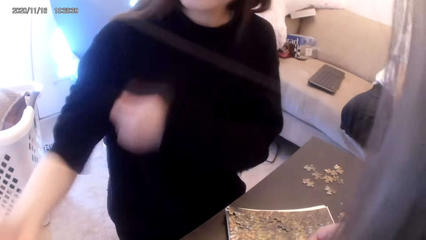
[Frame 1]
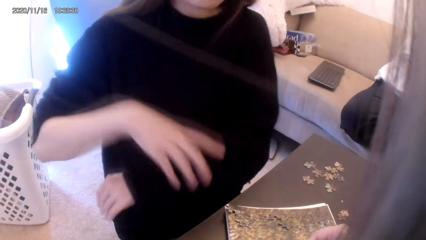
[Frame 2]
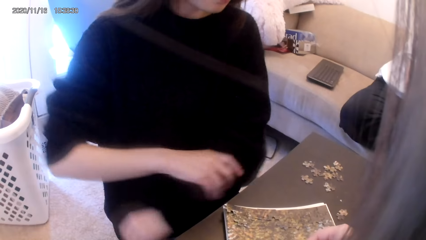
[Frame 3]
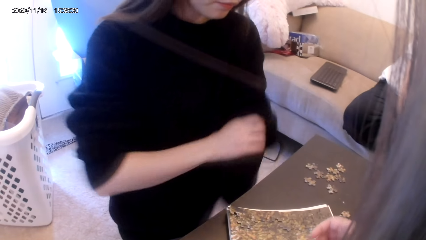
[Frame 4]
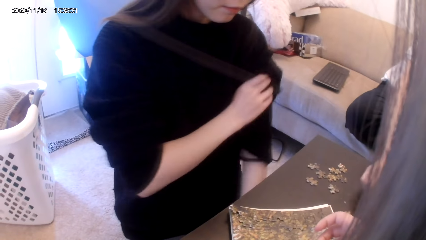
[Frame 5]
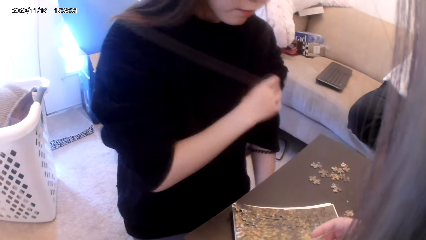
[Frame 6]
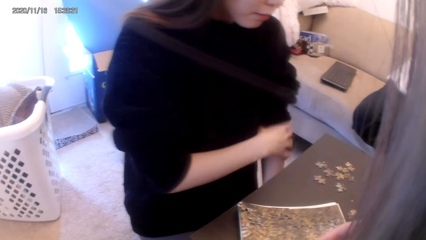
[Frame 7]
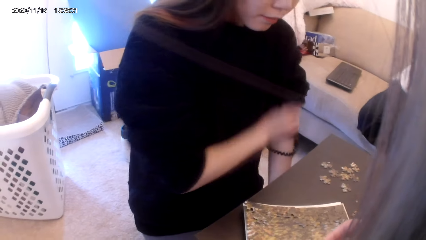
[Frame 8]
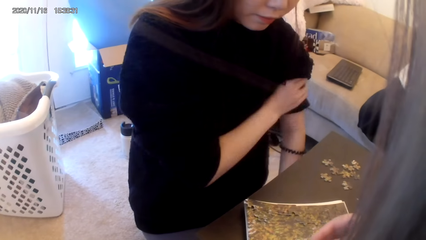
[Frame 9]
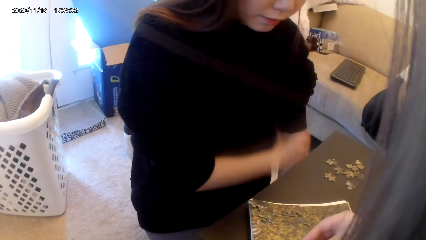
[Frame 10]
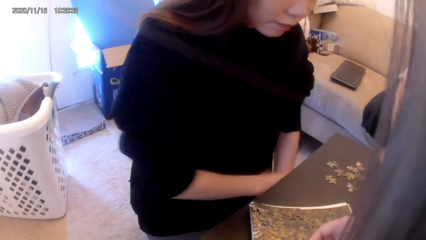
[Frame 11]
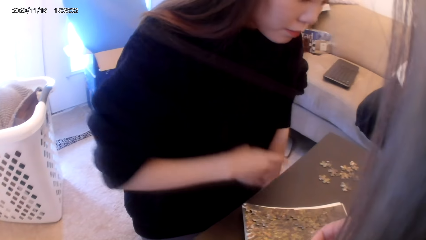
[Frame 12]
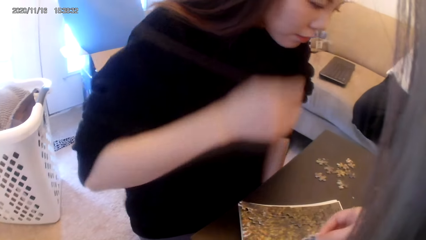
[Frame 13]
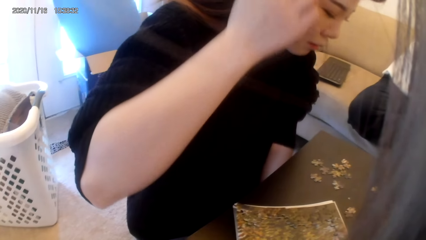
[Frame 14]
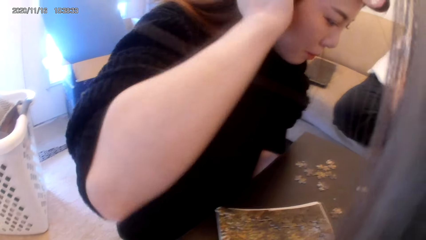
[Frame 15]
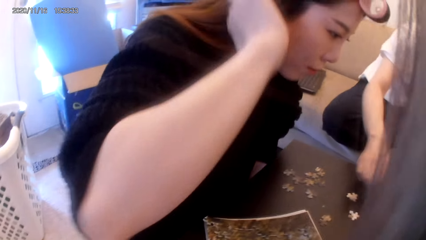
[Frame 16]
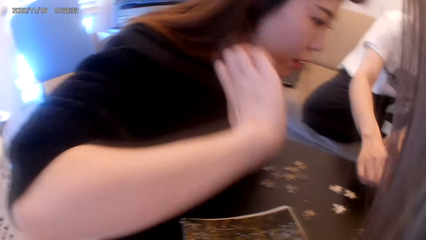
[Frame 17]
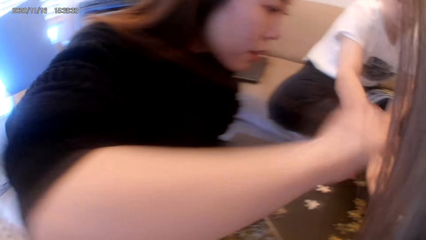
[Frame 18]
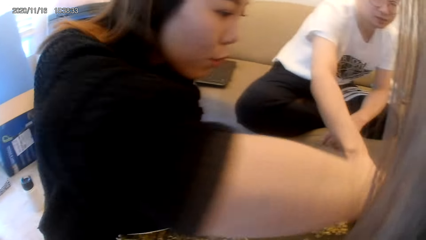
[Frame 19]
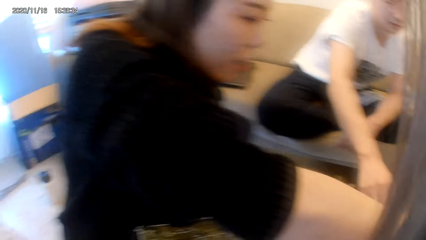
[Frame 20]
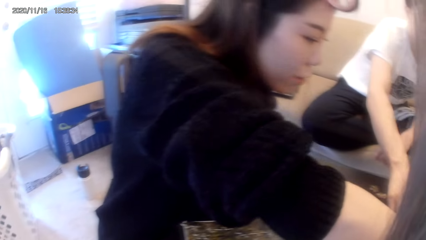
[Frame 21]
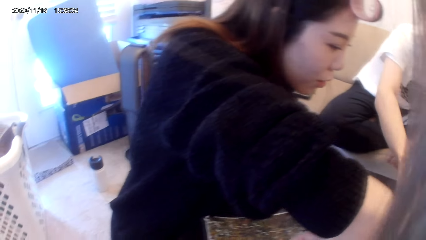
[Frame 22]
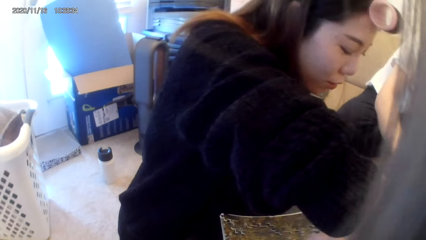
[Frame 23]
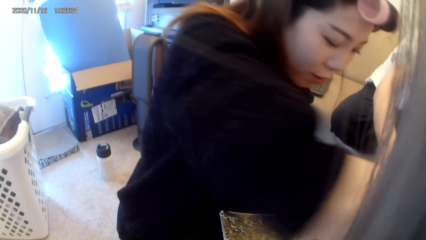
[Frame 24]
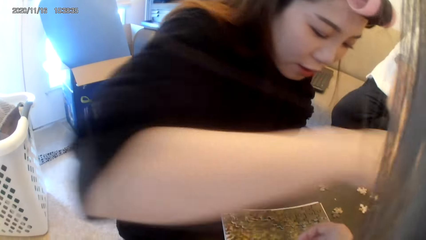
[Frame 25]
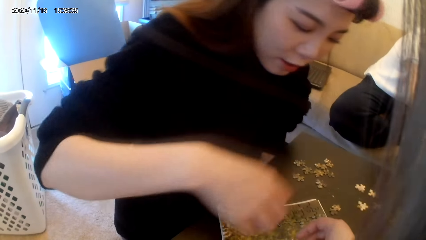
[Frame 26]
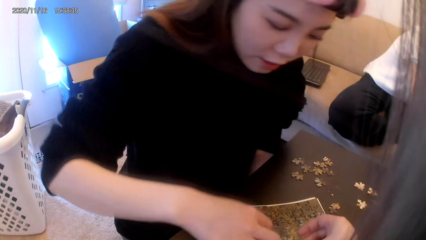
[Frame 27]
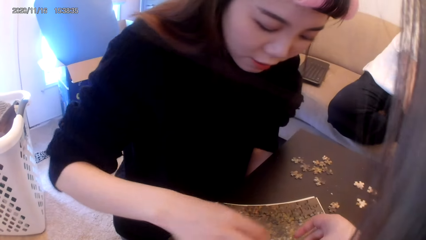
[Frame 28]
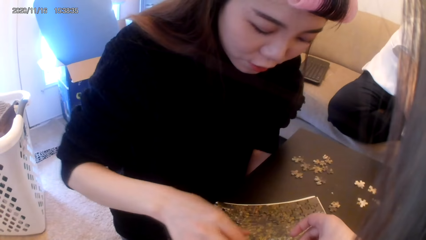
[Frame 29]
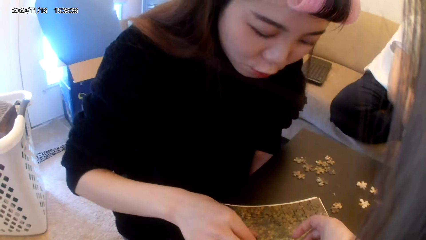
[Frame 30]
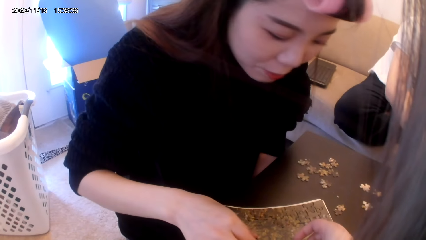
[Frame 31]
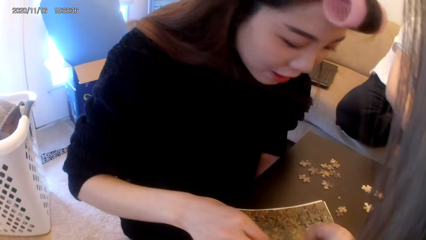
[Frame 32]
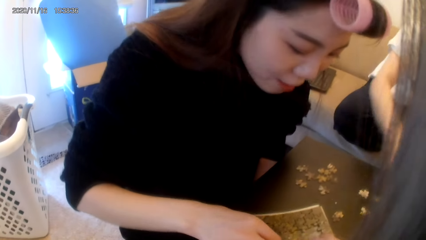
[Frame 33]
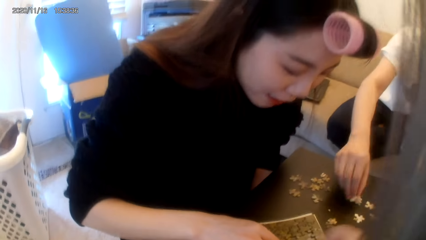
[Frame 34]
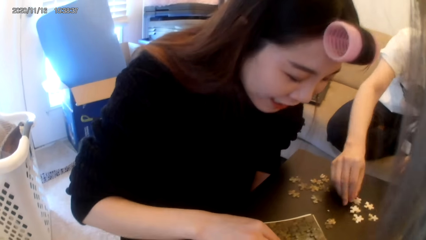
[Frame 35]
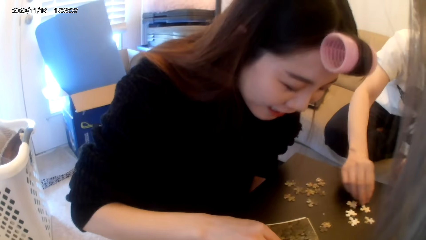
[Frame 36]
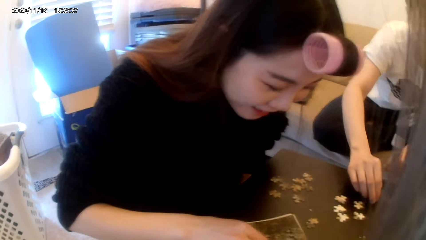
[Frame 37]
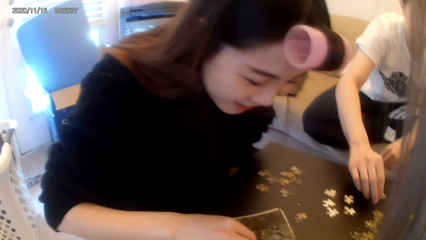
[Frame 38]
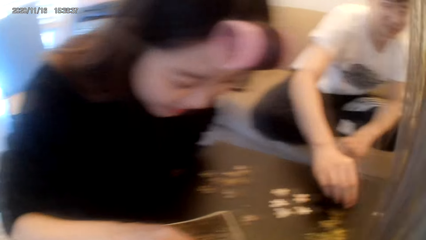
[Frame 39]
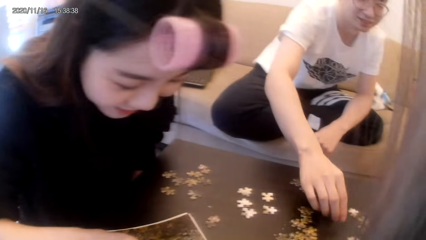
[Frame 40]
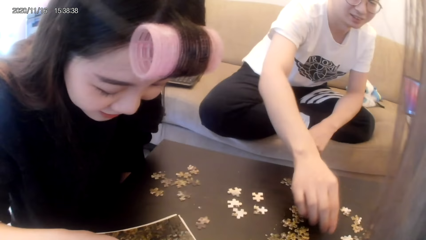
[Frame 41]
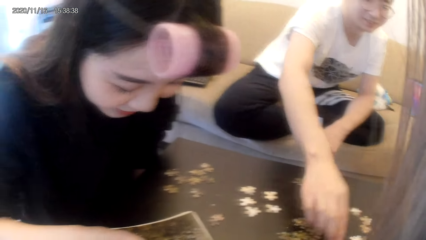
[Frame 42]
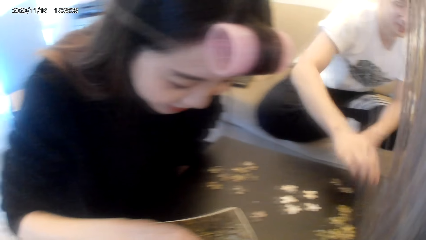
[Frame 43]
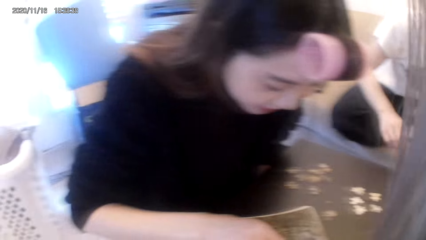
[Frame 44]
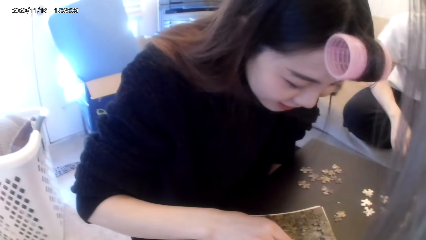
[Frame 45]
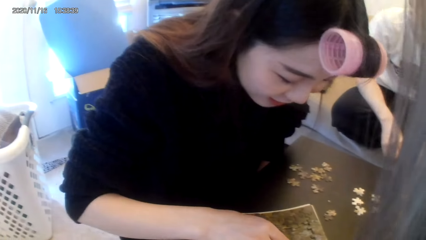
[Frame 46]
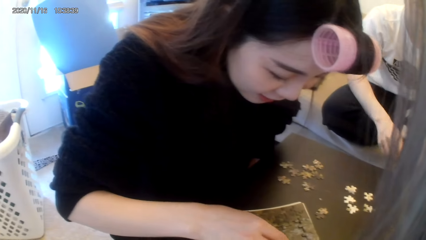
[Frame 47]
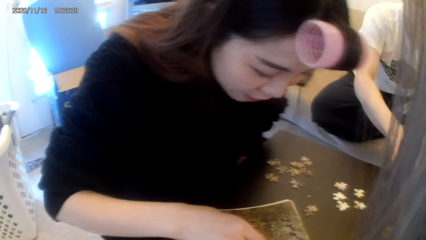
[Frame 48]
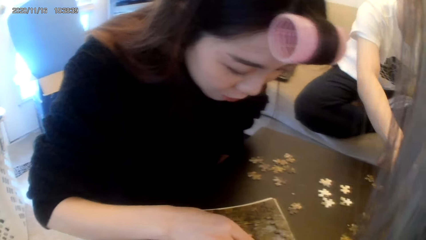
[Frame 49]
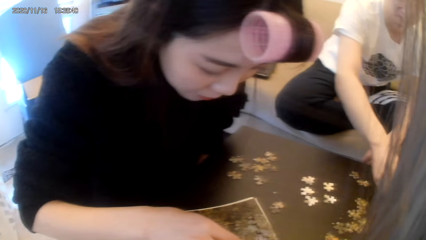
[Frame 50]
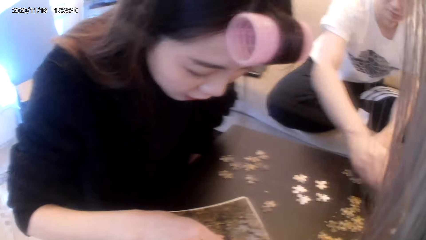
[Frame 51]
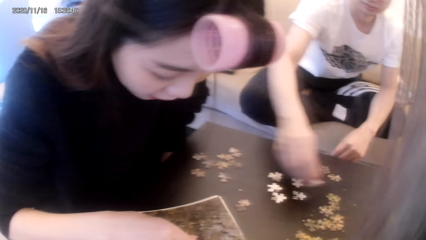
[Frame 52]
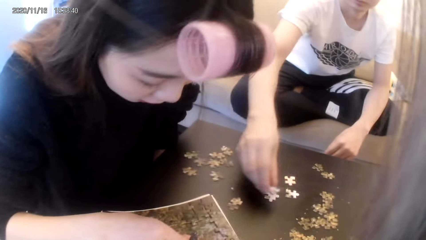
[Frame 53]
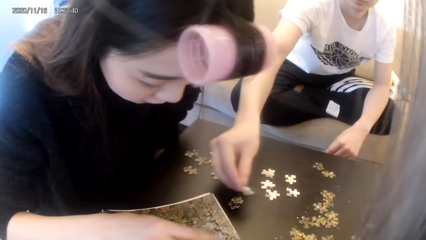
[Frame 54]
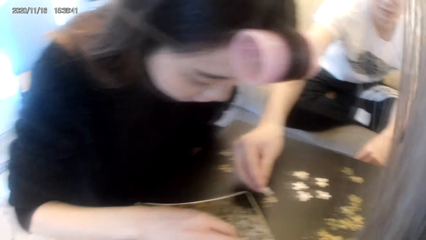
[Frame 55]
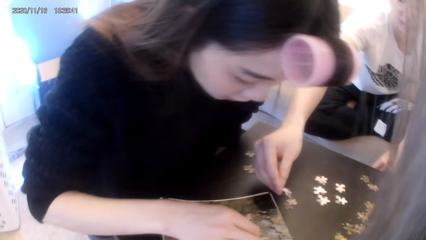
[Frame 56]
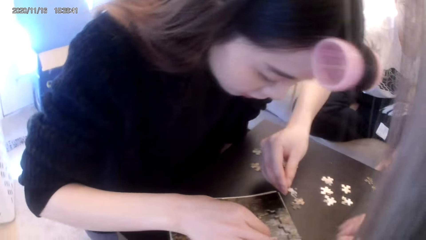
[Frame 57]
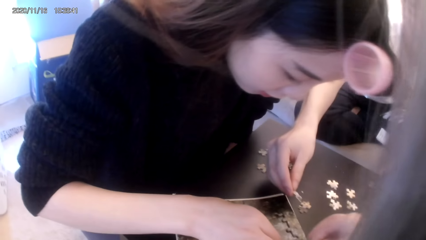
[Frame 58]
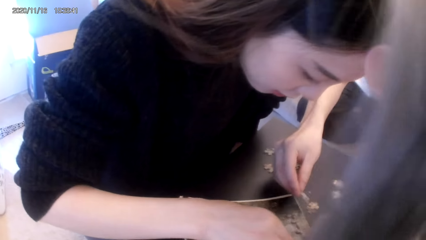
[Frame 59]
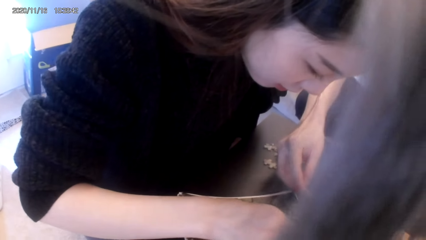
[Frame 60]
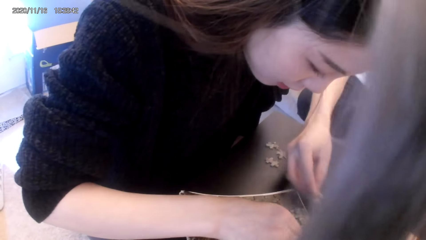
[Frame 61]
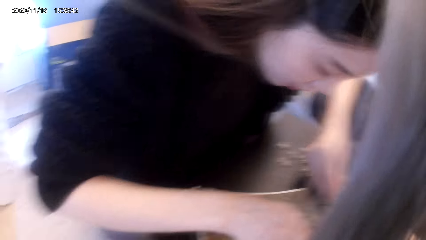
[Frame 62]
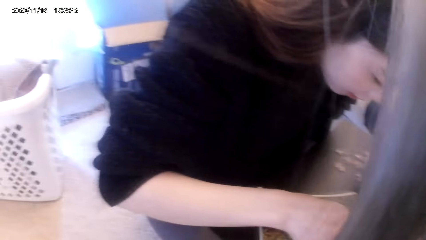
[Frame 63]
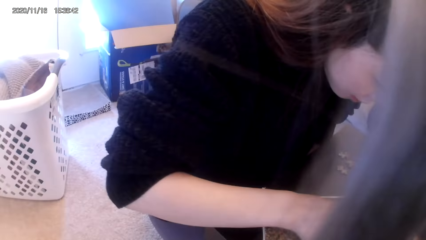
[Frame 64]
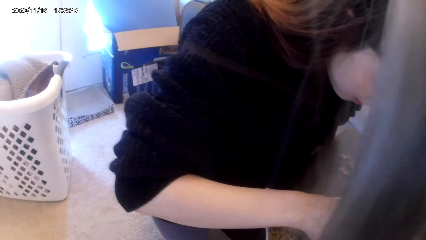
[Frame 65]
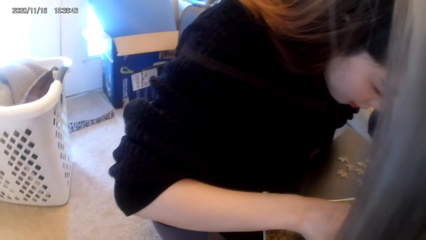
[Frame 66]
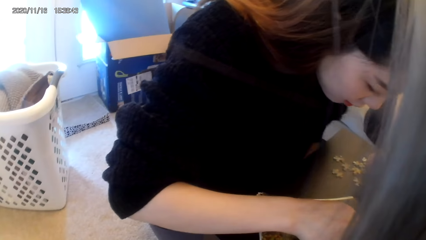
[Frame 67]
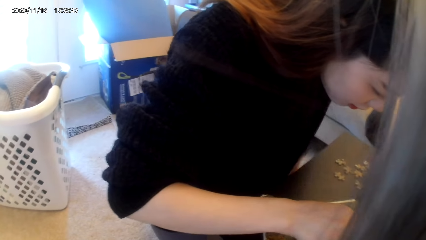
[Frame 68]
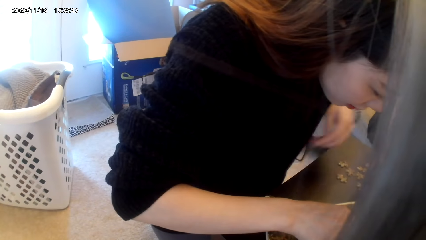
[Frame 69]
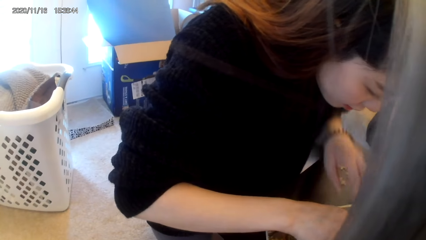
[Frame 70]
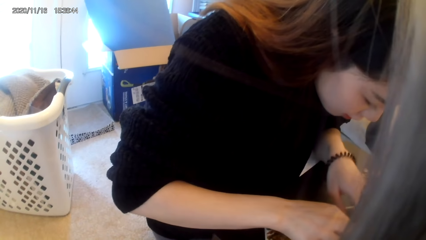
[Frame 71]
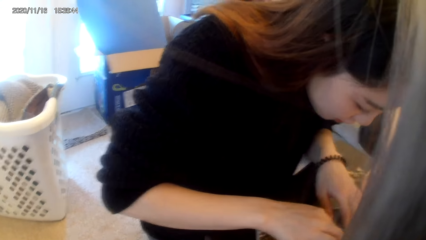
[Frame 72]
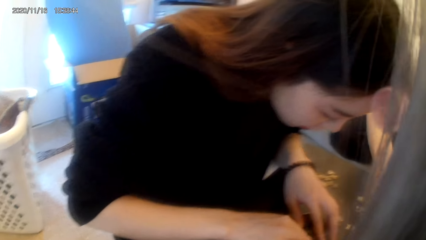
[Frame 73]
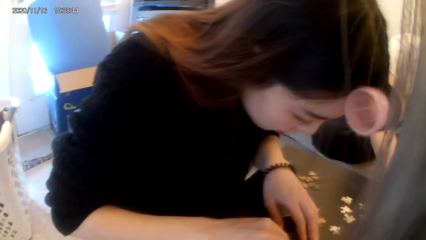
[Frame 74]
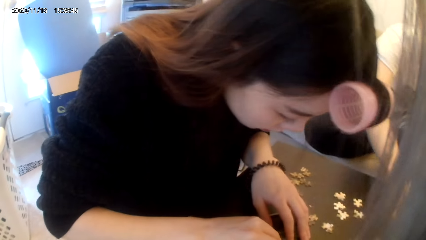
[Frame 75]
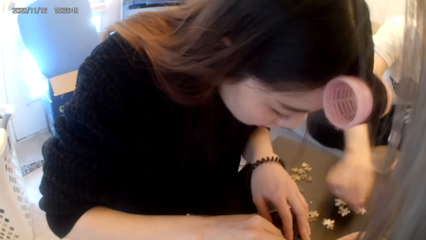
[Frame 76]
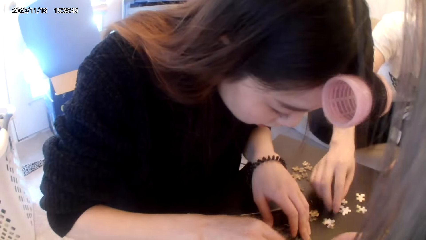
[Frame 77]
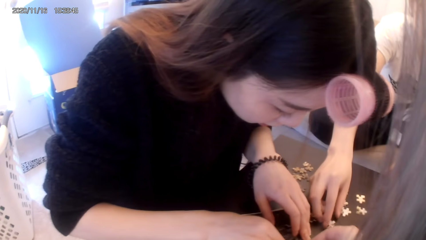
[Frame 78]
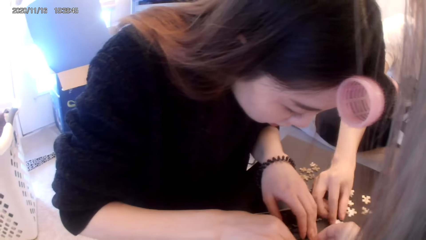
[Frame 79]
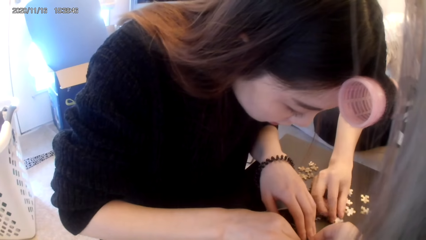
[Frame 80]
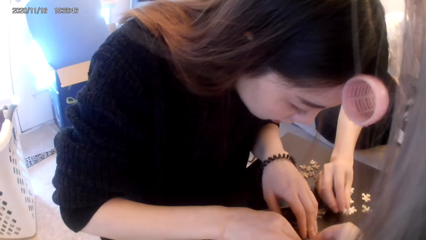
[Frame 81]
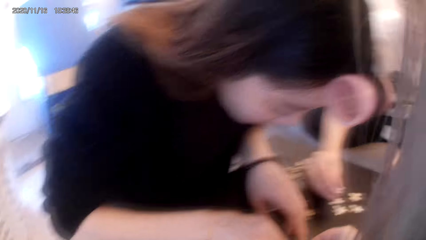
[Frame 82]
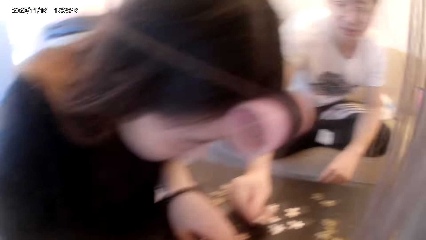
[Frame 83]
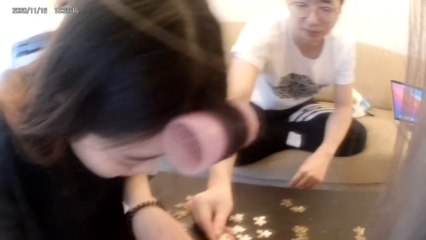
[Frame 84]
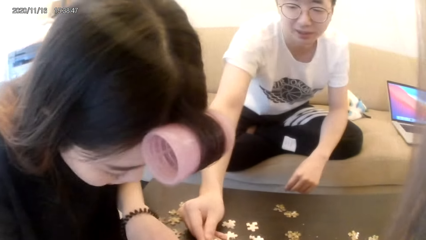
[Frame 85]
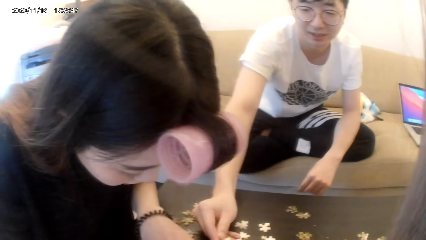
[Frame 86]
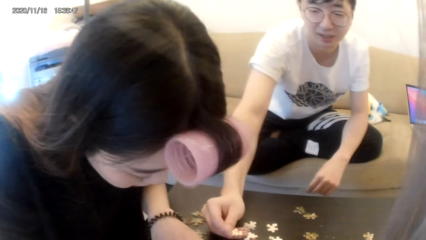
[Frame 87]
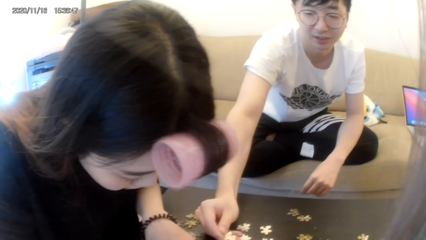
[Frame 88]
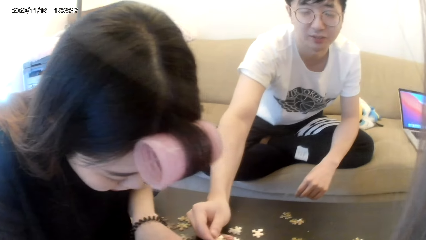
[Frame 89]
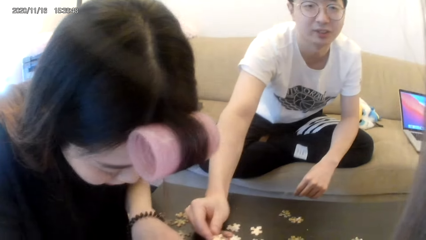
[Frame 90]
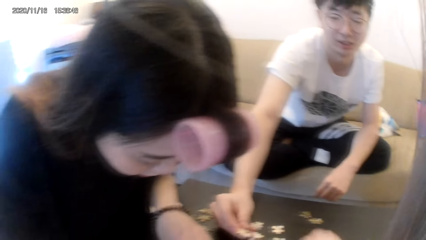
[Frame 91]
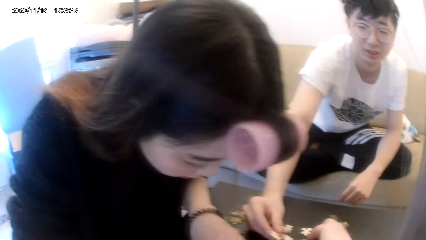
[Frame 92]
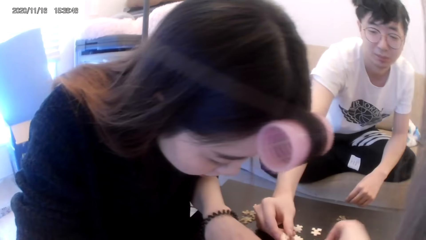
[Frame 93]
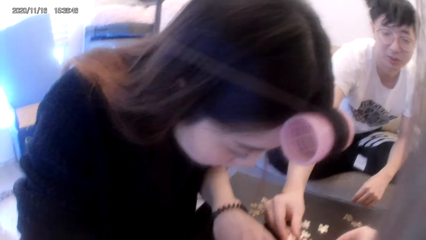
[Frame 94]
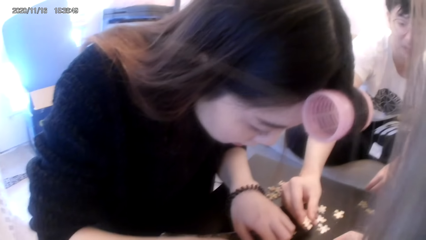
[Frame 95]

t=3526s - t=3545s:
A woman folds the cloth on the hands and pulls the sleeves. A man converses with the woman and the camera wearer. The man throws a ribbon cut on the table and pulls something. The woman converses with the camera wearer and the man. The woman picks up something. The woman converses with the camera wearer and the man. The man converses with the woman and the camera wearer. The woman converses with the camera wearer and the man. The man places a ribbon cut on the table and arranges something on the table. The woman arranges something. The man converses with the woman and the camera wearer. The man picks up a ribbon cut on the table. The man converses with the woman and the camera wearer.
